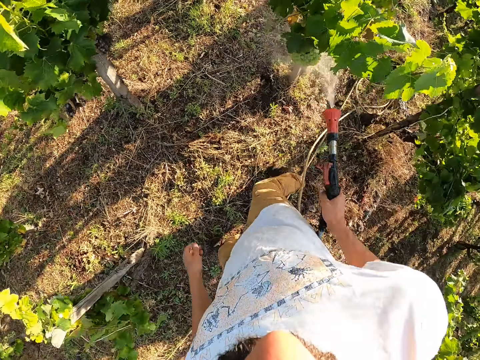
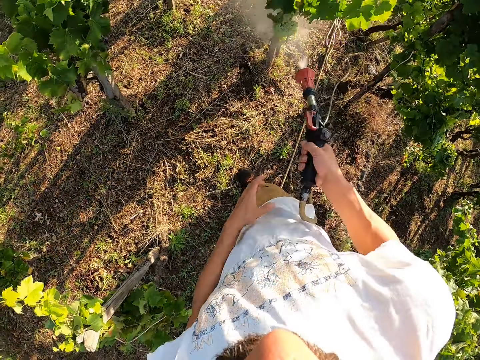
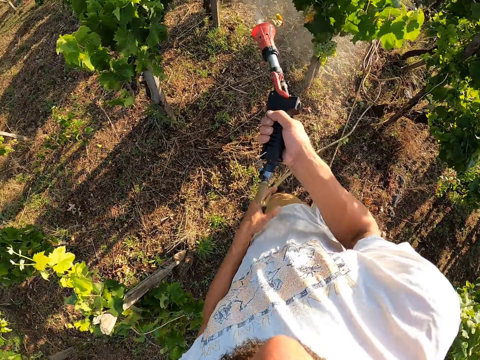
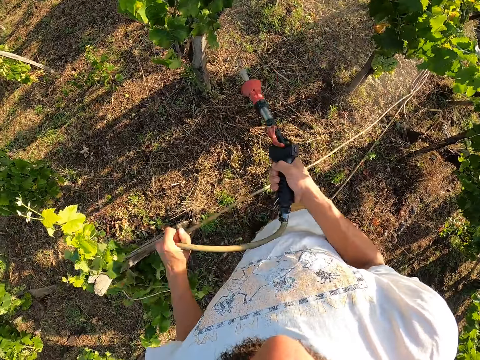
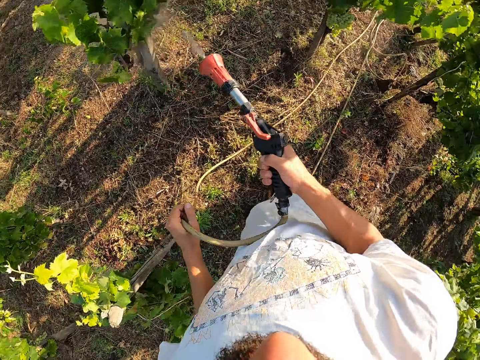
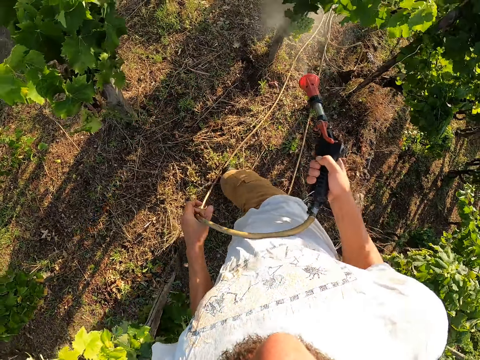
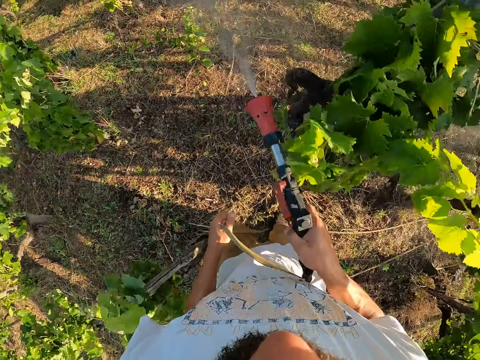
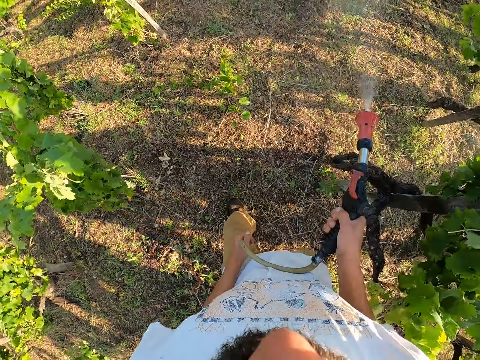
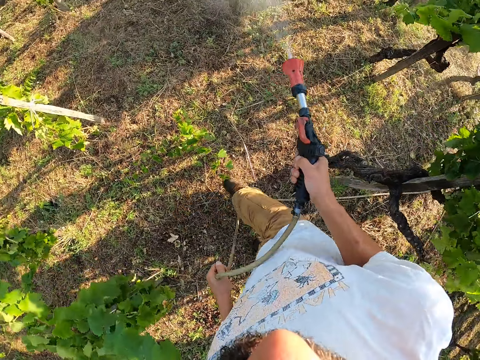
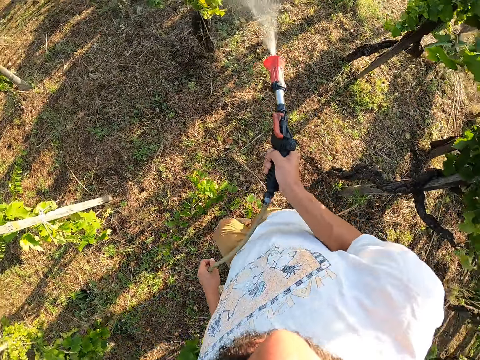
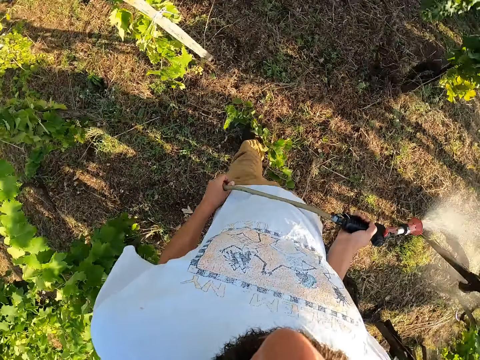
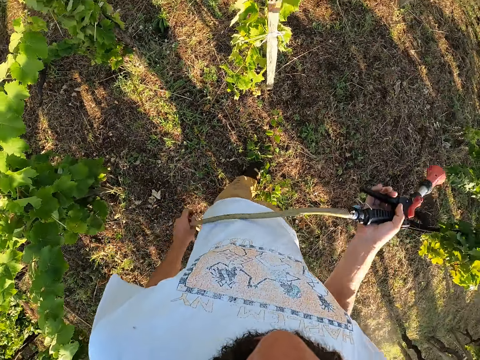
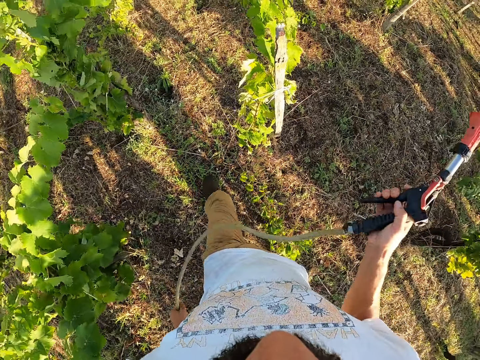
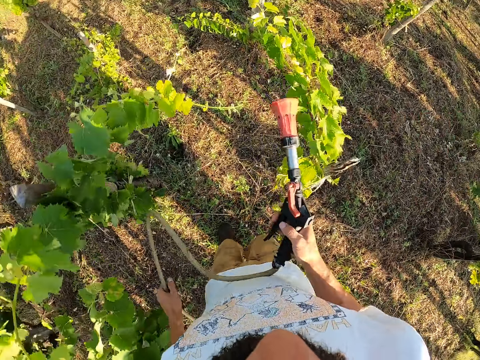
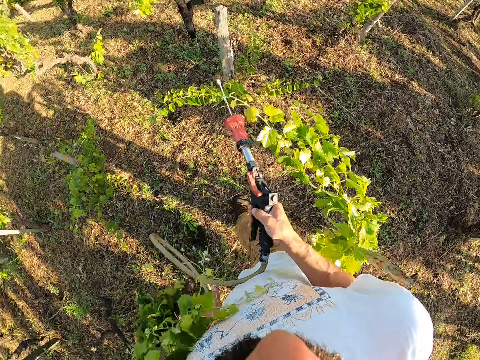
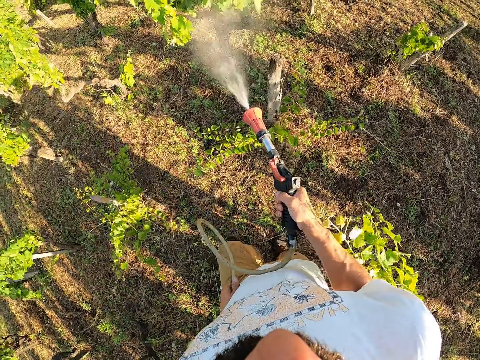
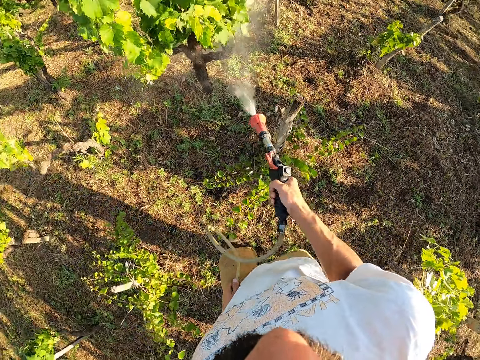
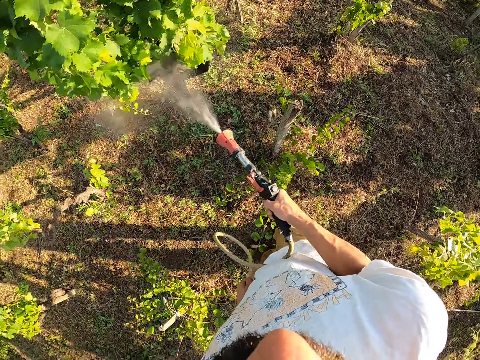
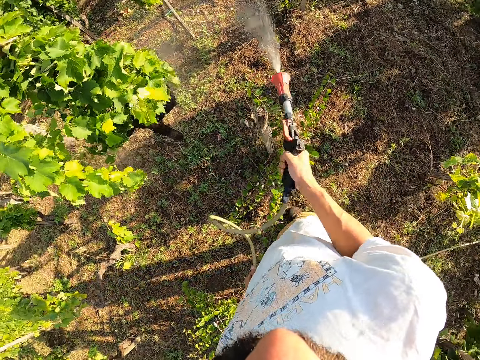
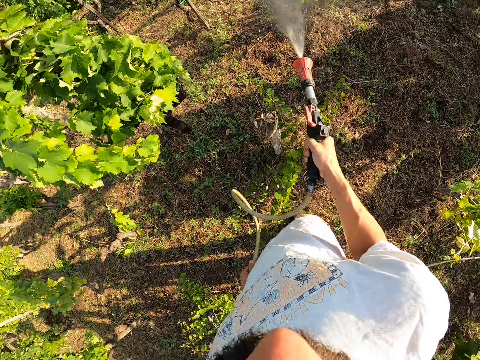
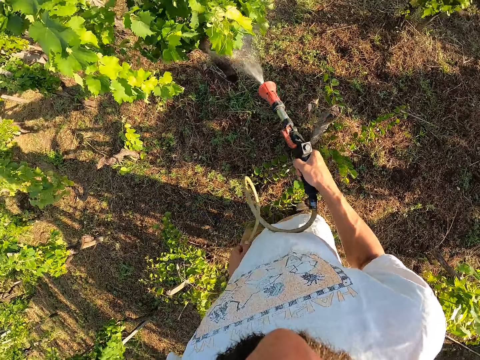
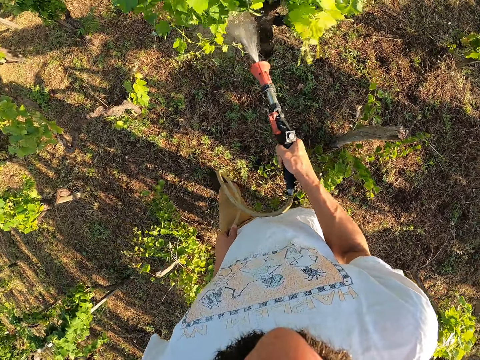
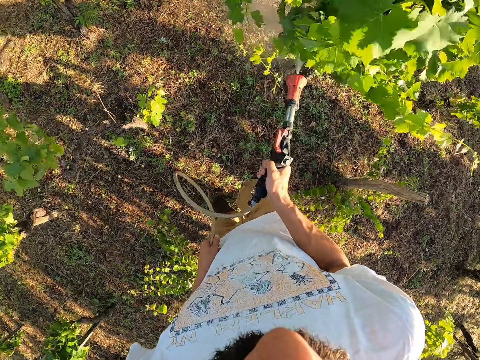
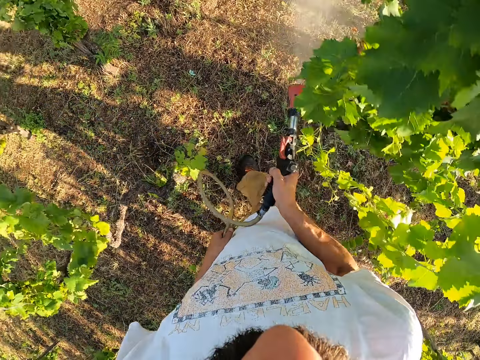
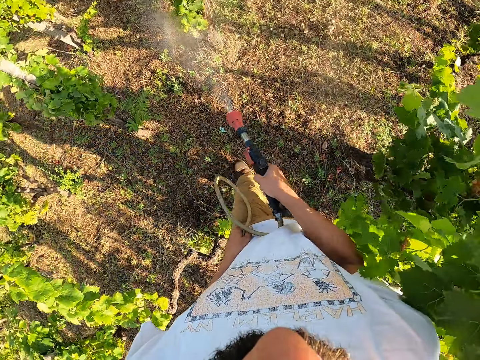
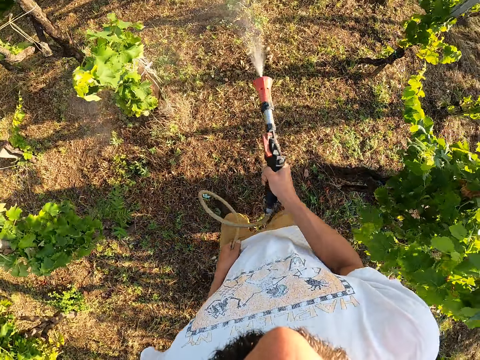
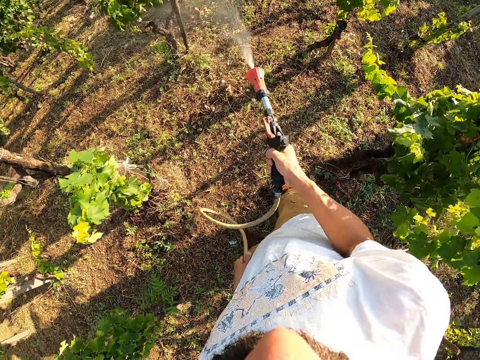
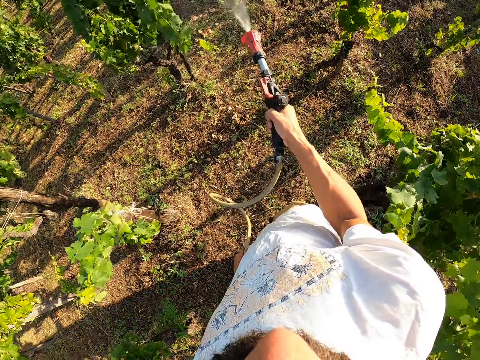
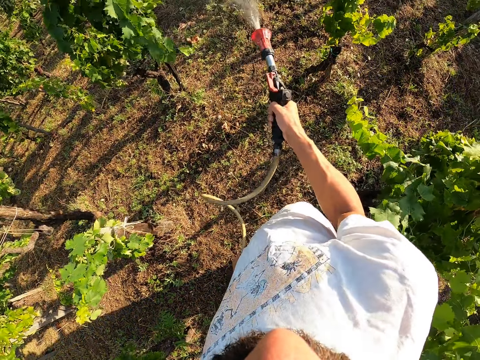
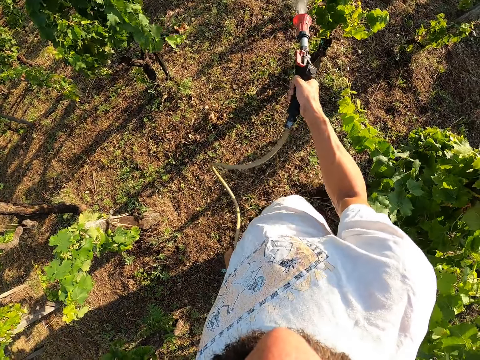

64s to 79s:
The camera wearer switches on the water spray gun. He waters the trees using the water spray gun. He holds the hose pipe with his left hand. He adjusts the water hose with his left hand. He moves forward. He switches off the water spray gun. He walks. He switches on the water spray gun. He waters the trees using the water spray gun.

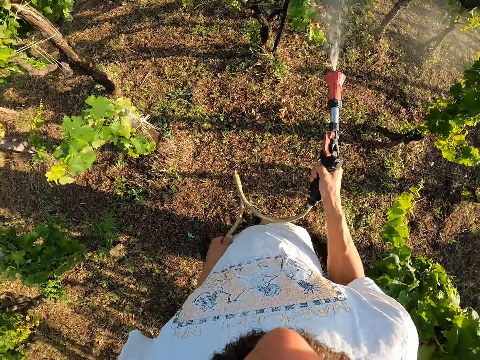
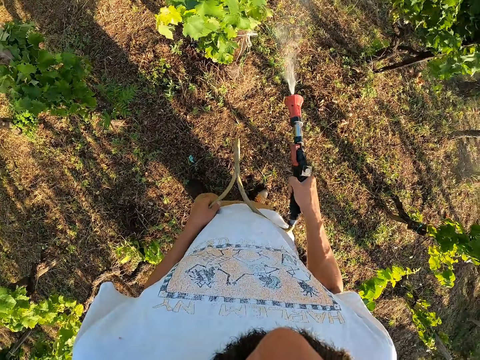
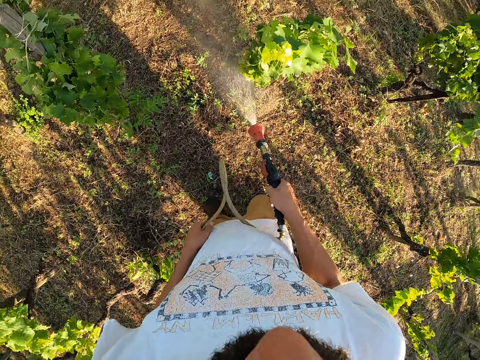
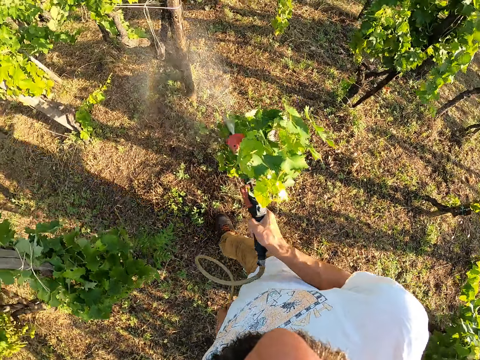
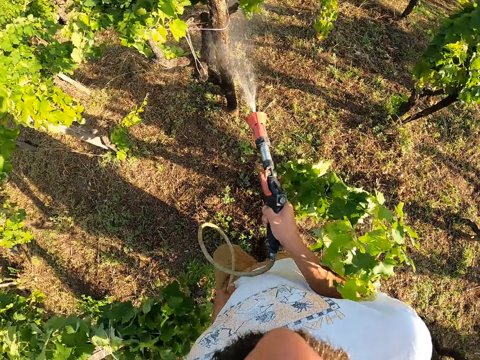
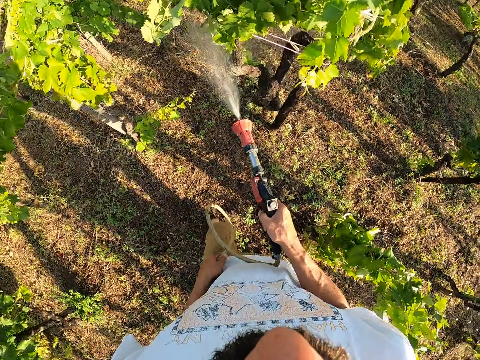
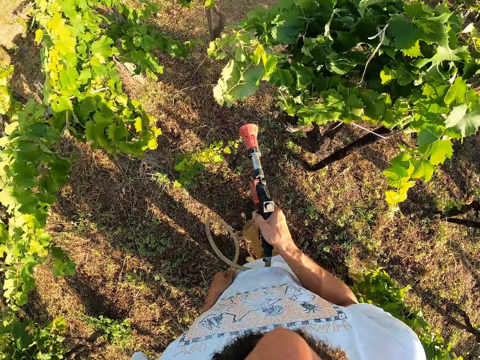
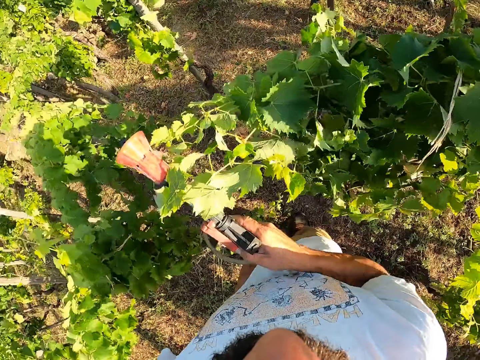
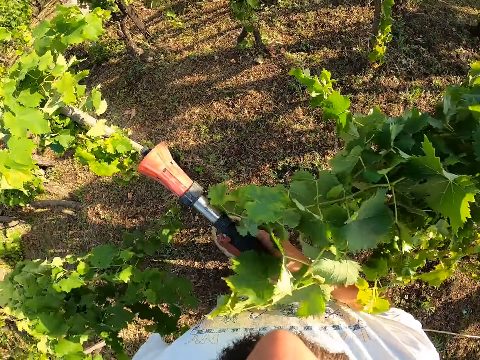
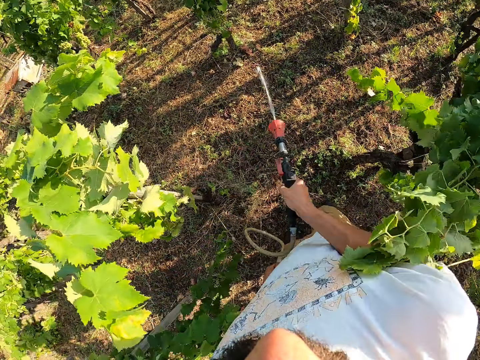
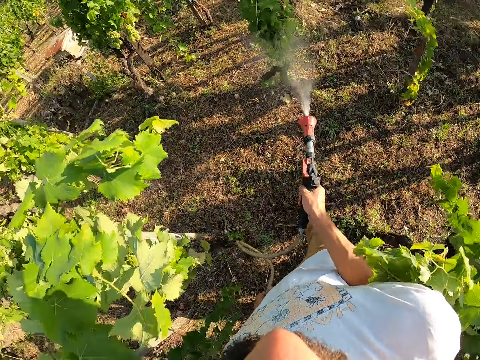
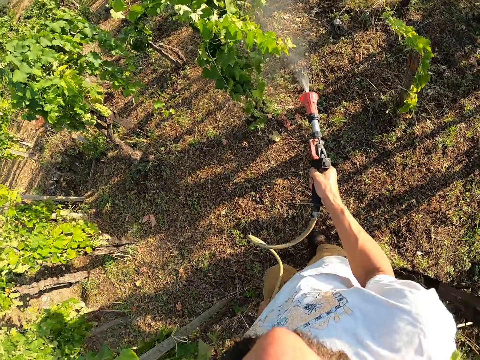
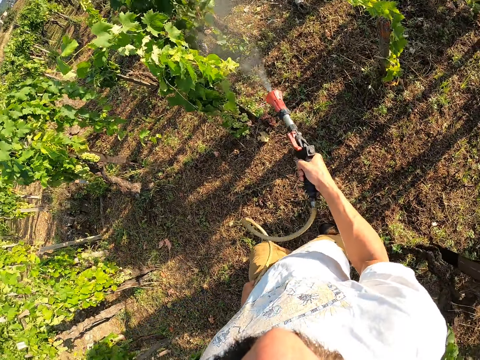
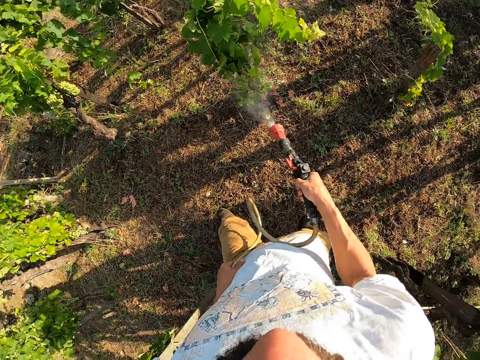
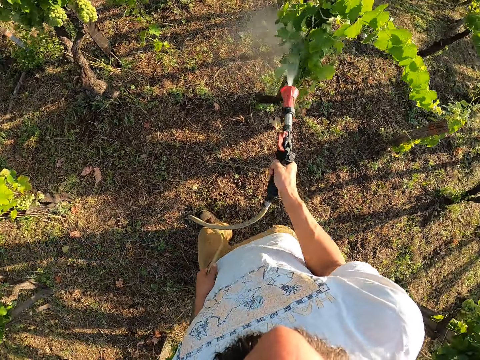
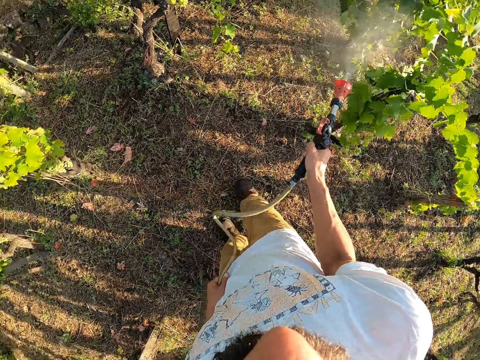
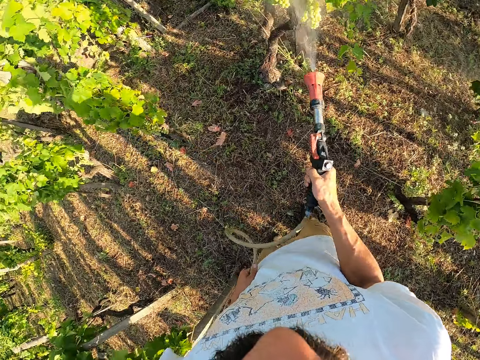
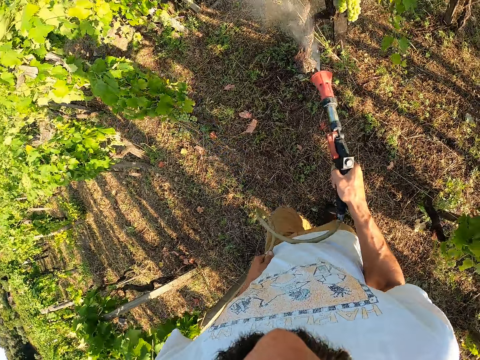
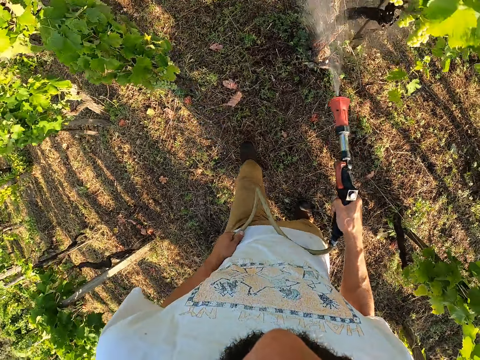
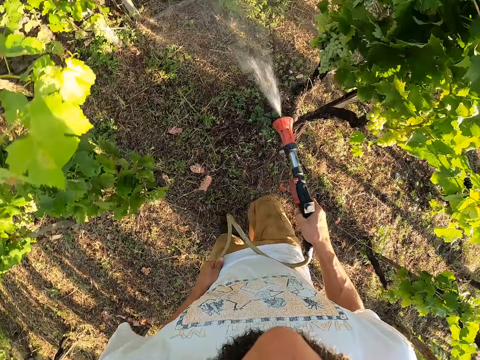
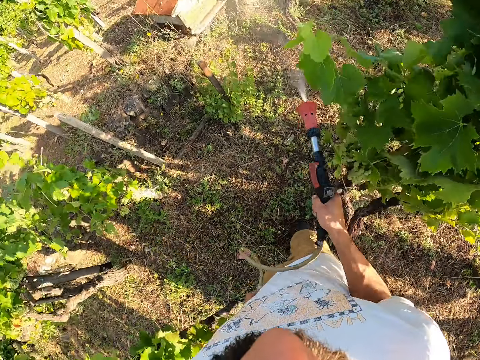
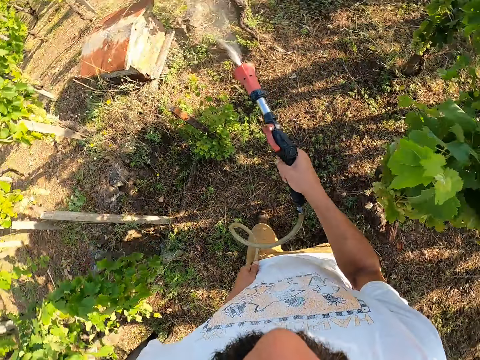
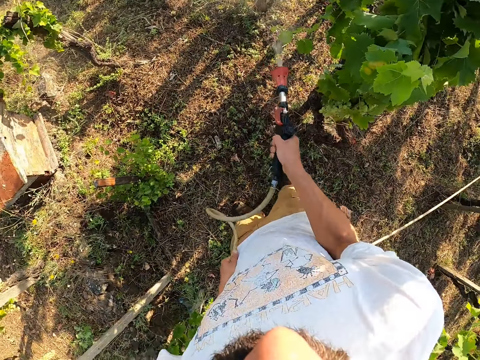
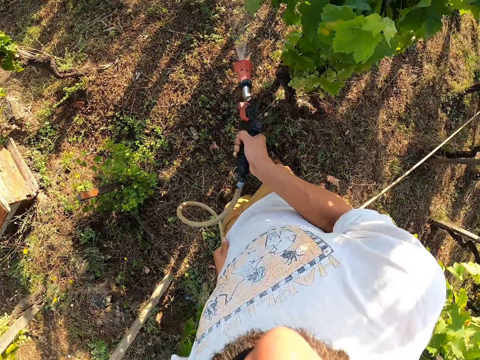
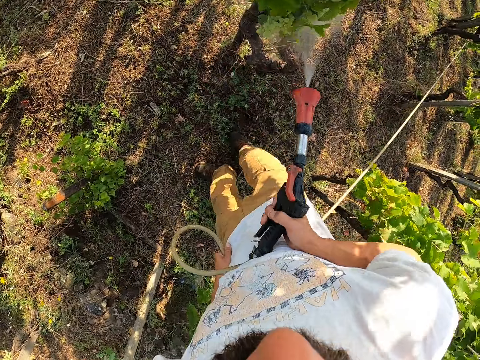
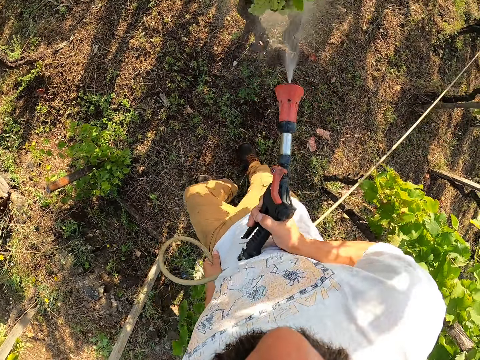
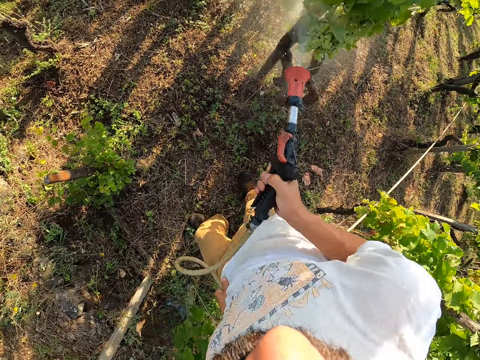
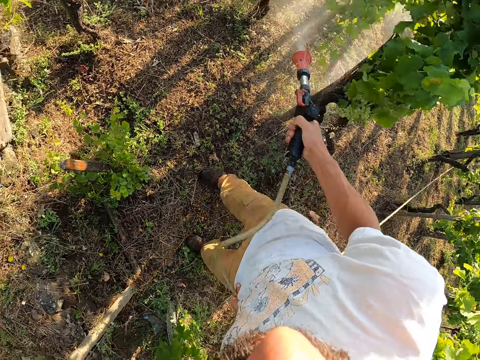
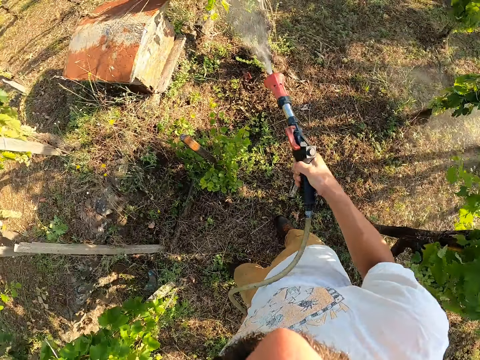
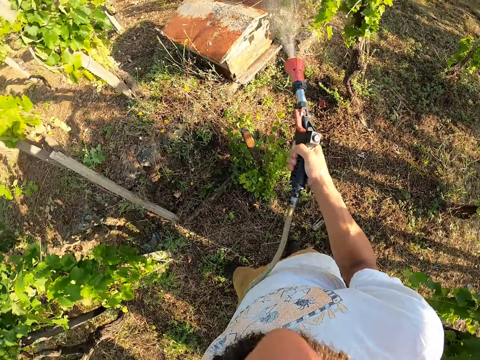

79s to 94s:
The camera wearer switches off the water spray gun. They walk. They switch on the water spray gun. They water the trees using the water spray gun.
